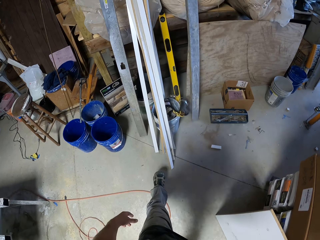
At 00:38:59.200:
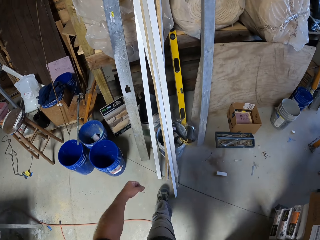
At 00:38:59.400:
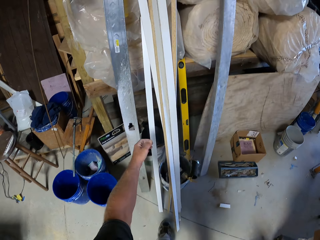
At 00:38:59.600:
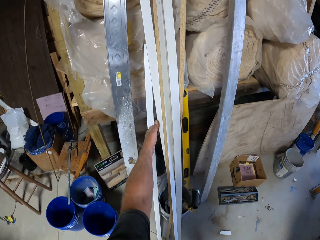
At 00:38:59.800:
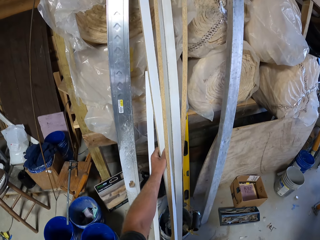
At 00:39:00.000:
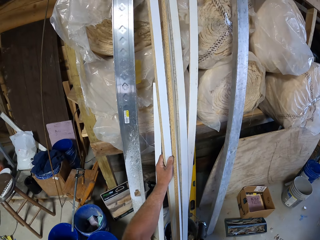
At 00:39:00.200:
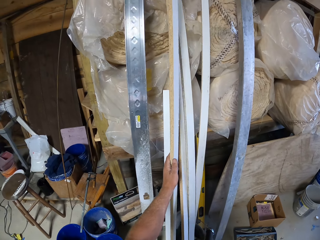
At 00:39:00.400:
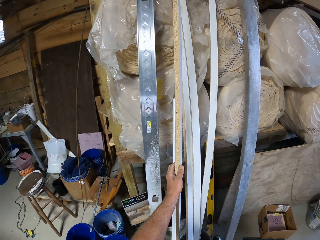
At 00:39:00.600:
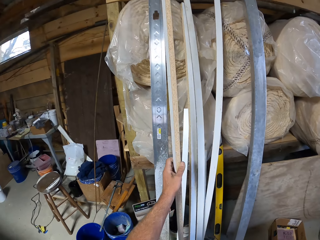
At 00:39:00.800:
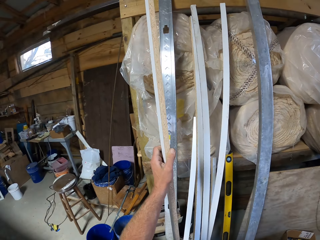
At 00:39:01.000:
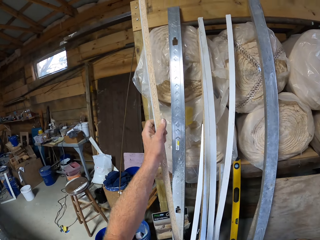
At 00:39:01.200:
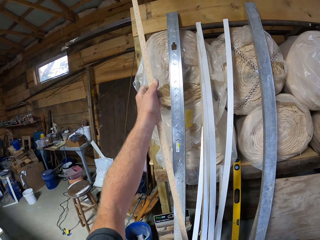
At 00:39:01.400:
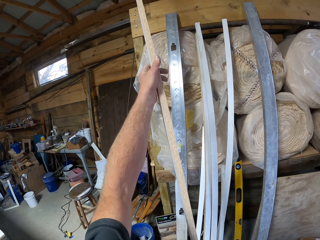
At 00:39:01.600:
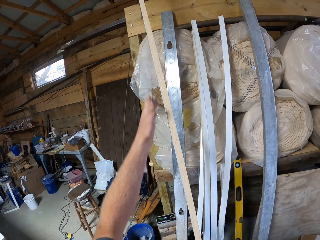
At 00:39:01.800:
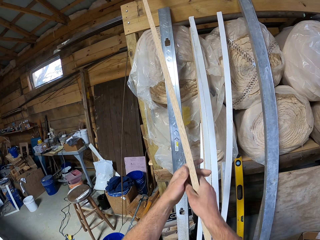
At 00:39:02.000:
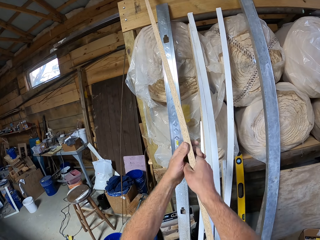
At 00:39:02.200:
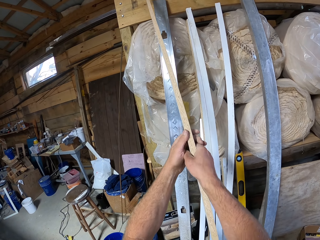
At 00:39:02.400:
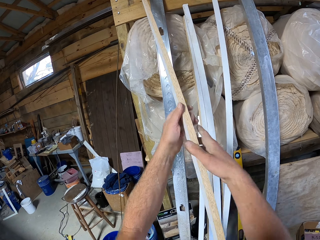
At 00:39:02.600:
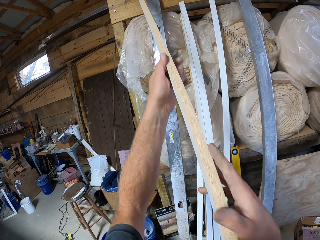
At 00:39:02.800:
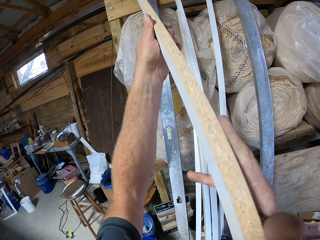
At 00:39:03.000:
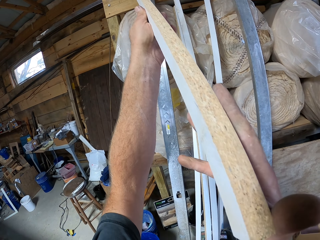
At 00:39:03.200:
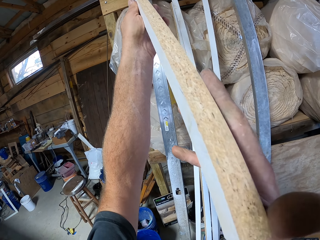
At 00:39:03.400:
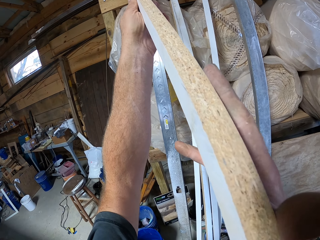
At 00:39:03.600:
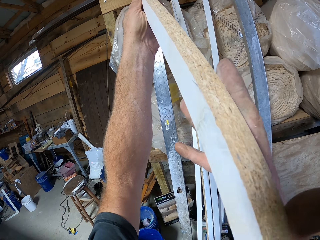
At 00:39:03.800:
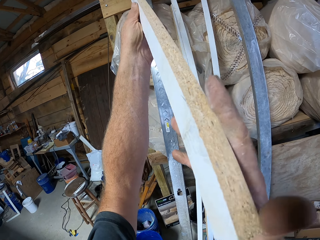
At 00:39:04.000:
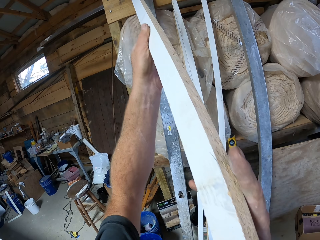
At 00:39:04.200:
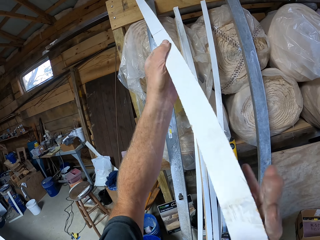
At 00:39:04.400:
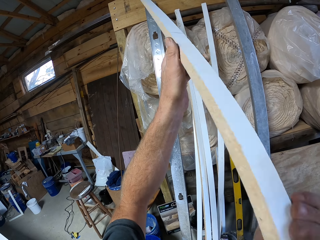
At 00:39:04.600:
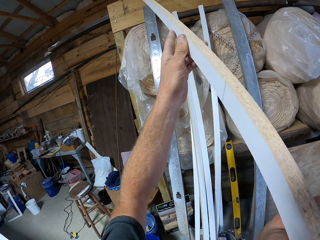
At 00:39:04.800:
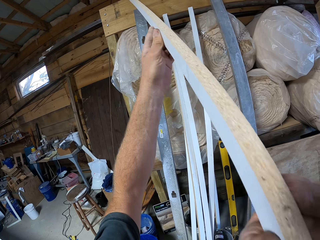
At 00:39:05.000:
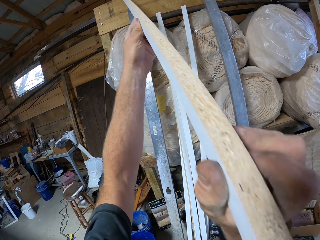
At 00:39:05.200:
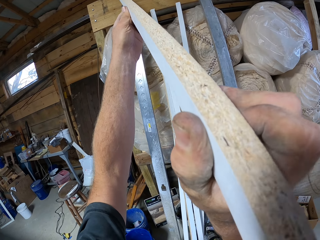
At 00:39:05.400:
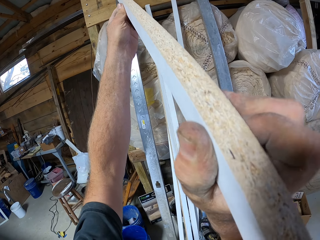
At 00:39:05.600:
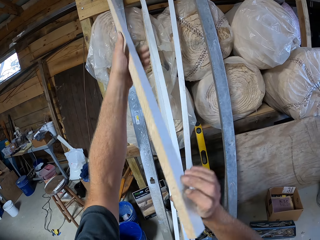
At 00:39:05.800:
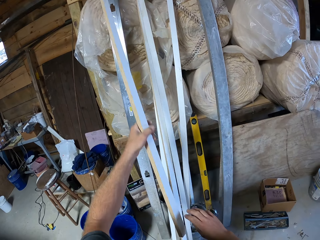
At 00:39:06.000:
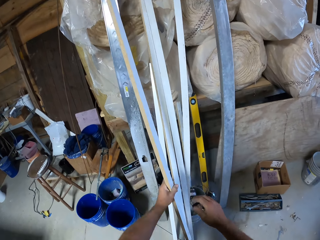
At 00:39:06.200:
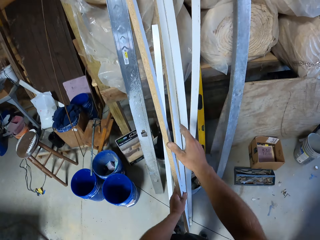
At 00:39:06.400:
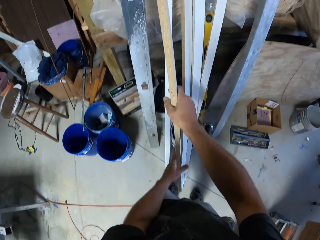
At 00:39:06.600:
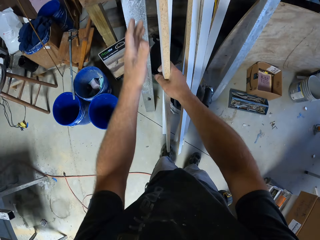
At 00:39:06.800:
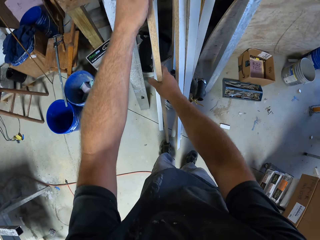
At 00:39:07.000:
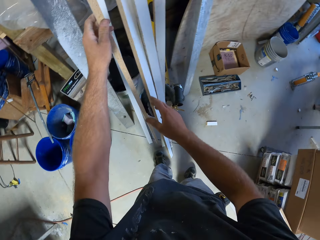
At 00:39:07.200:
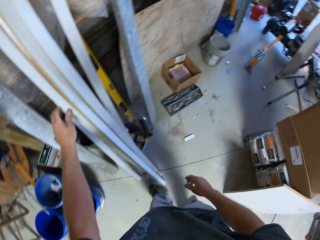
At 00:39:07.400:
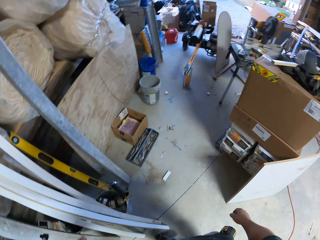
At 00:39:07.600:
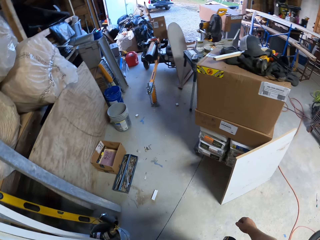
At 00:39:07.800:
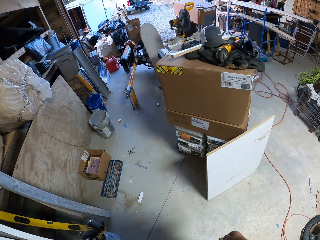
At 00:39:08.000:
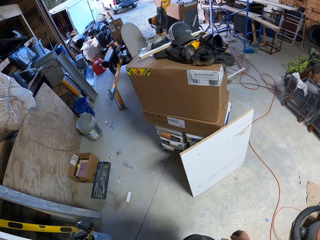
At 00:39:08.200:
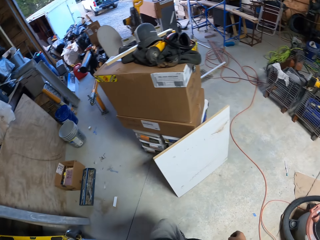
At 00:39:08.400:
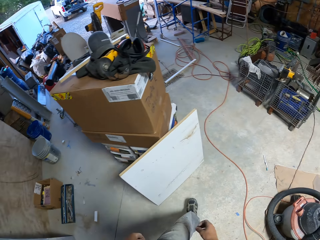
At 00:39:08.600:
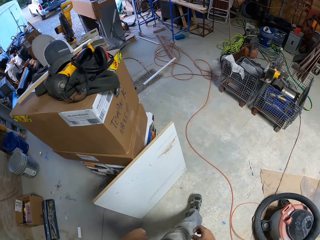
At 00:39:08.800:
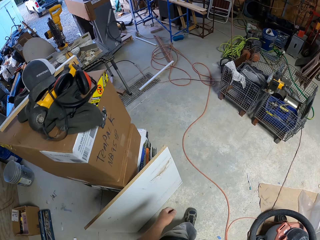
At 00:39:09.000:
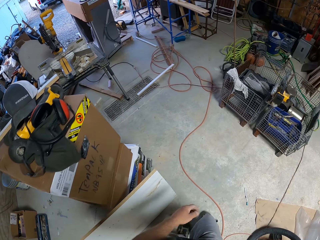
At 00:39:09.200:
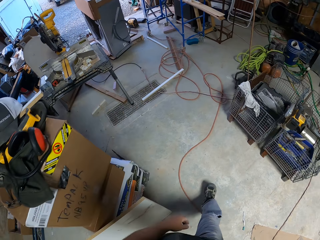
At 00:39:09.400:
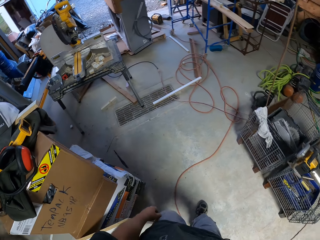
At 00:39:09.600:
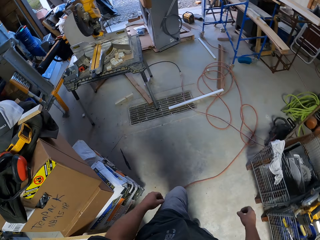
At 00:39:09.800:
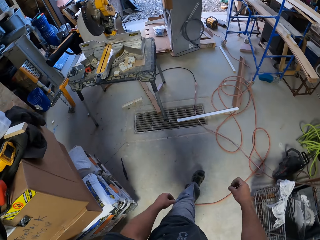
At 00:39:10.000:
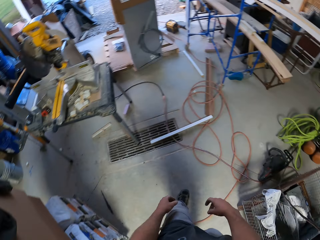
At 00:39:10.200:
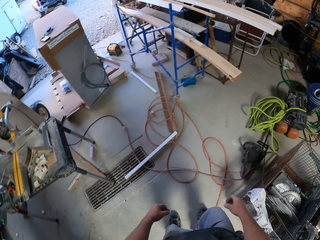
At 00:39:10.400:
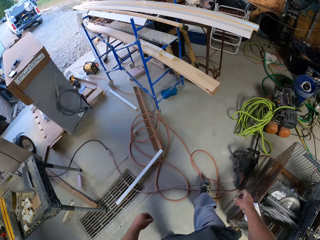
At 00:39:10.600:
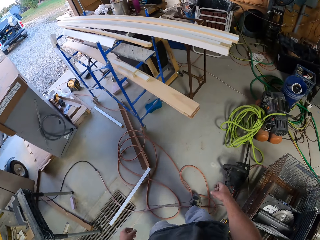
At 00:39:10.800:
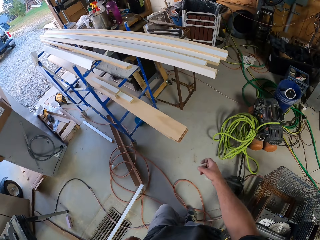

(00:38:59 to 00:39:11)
The camera wearer steps forward. They pick up the piece of wood. They hold the piece of wood. They lift the piece of wood. They look at the piece of wood. They turn the piece of wood. They look at the piece of wood. They put the piece of wood down. They pass the piece of wood to the left hand. They turn around. They walk across the workshop.

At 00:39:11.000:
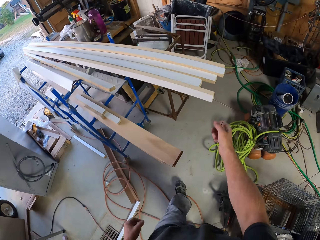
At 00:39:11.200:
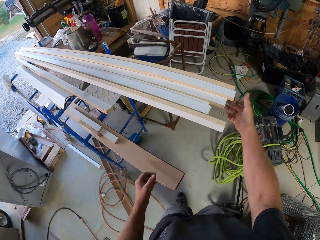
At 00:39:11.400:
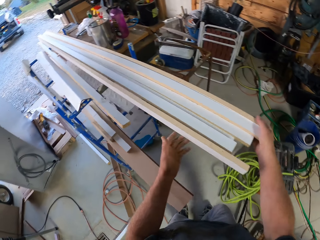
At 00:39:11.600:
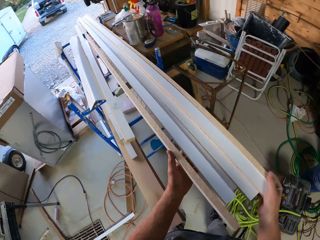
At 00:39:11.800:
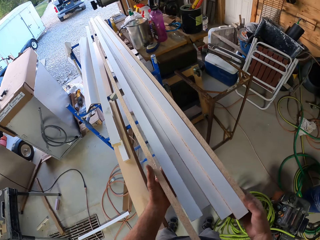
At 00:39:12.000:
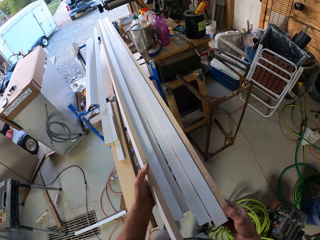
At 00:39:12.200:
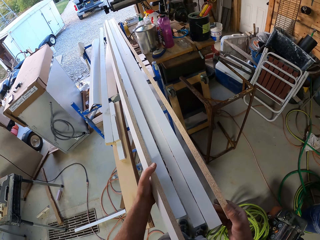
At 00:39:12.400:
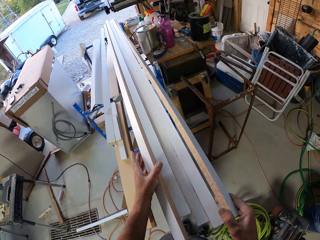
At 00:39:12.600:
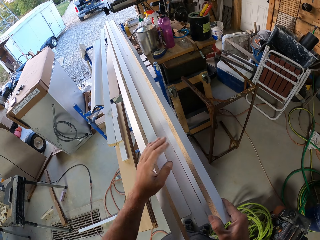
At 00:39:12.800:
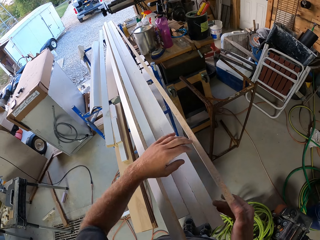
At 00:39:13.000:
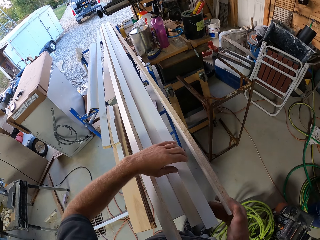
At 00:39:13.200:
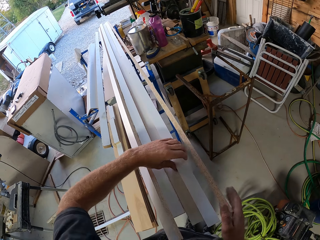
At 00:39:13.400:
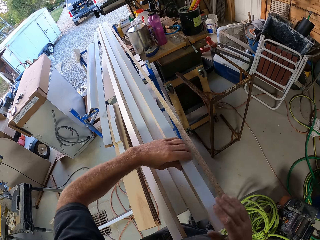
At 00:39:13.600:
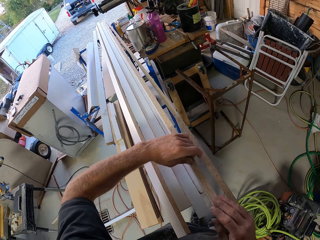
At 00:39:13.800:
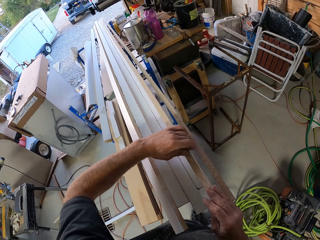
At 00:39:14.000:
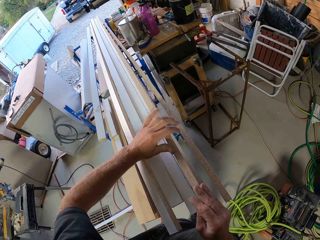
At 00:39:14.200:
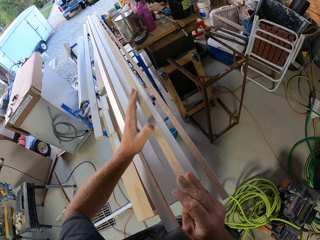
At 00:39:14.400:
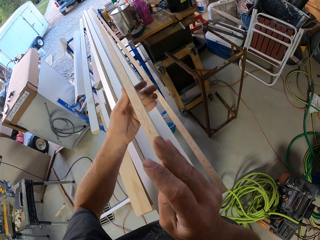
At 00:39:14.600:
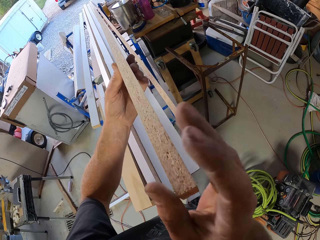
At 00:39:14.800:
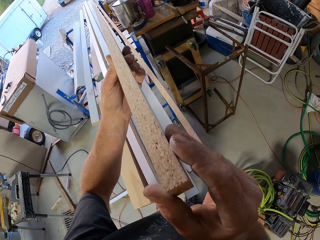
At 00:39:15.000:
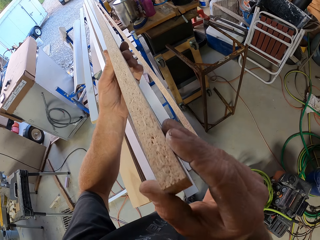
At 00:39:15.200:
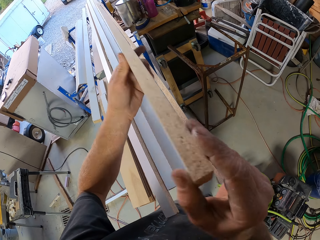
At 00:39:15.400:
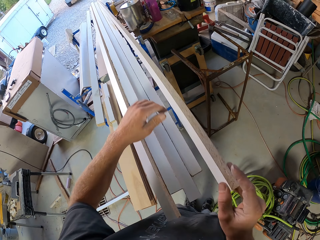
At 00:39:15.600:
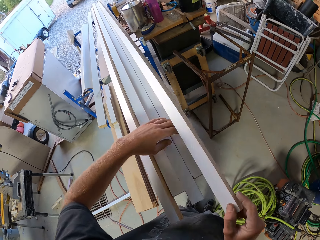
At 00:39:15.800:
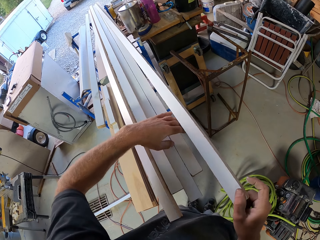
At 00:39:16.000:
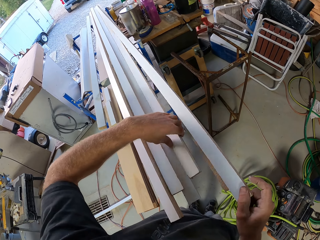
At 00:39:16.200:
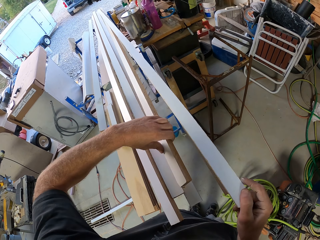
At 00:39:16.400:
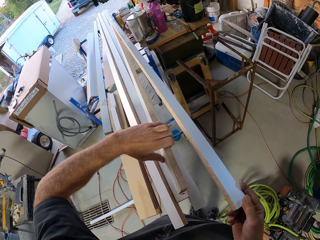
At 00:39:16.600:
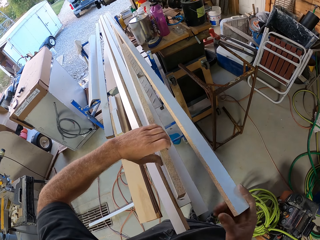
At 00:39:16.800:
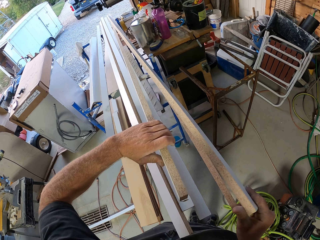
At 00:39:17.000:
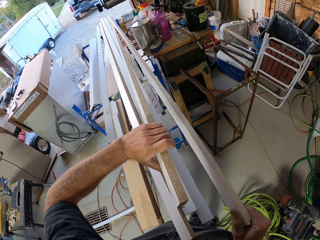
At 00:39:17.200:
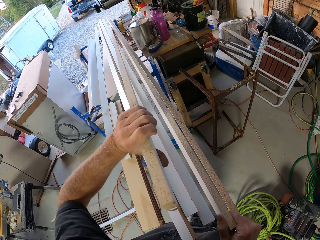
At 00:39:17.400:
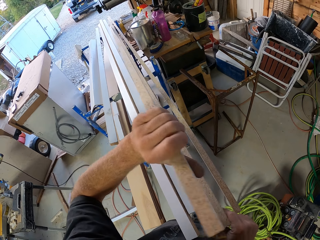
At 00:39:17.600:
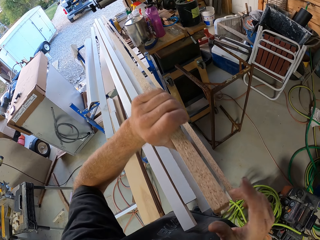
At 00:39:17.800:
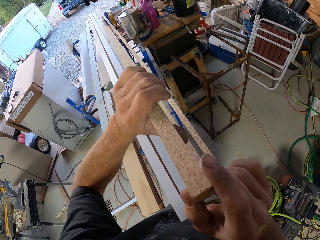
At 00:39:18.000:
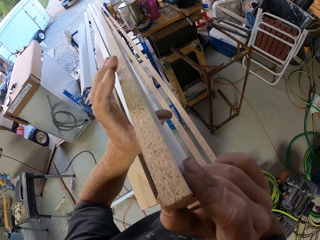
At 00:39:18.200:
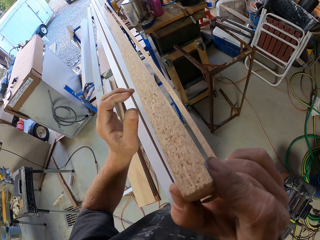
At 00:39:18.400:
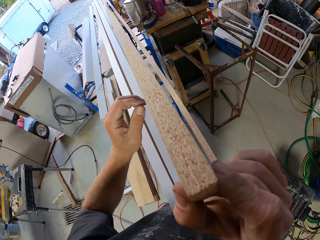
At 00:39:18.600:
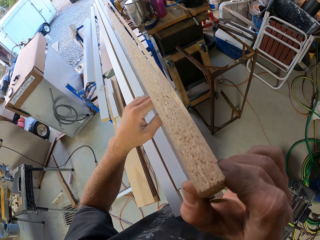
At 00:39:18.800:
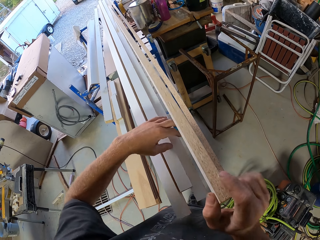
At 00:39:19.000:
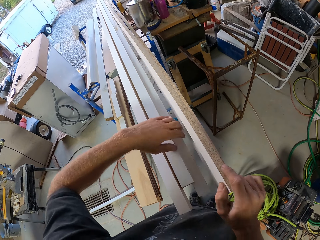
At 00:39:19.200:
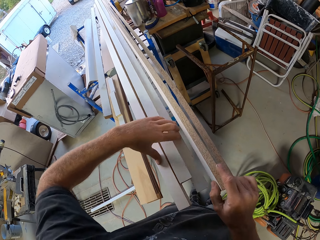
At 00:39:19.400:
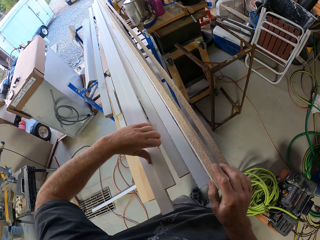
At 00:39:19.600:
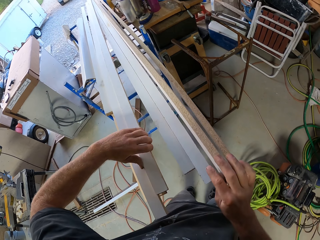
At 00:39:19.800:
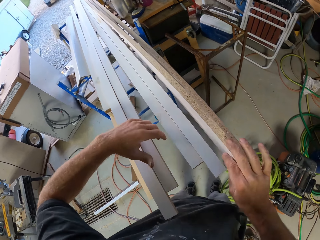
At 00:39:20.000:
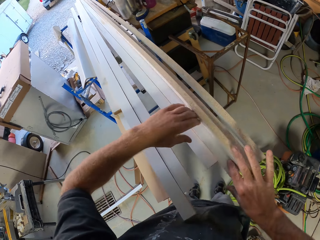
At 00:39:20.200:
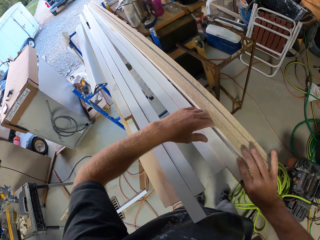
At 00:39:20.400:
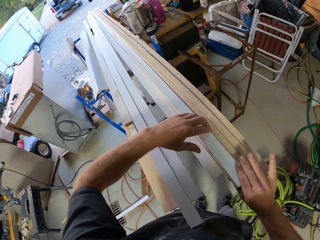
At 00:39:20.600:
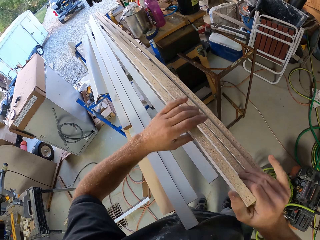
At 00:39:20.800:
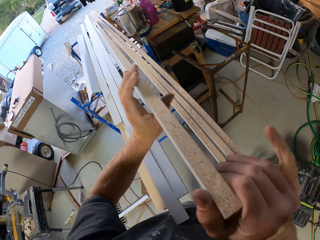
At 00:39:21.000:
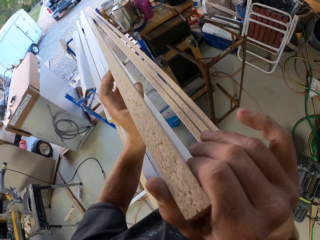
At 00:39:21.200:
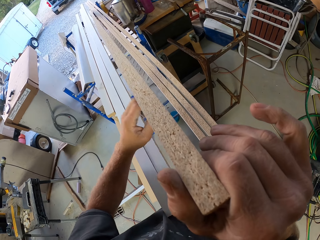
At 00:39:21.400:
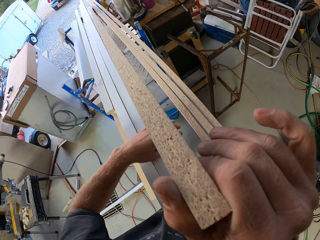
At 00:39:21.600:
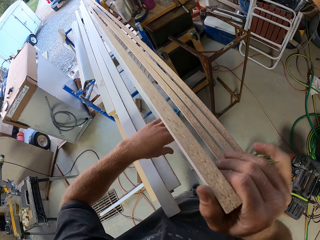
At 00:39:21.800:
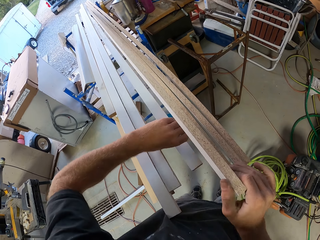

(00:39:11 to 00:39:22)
The camera wearer touches the piece of wood. They move the piece of wood. They move the piece of wood again. They turn the piece of wood. They pick up the piece of wood. They pass the piece of wood to the left hand. They look at the piece of wood. They touch the piece of wood. They pass the piece of wood to the right hand. They move the piece of wood. They pick up the piece of wood. They drop the piece of wood. They pass the piece of wood to the right hand. They drop the piece of wood. They look at the piece of wood. They move the pieces of wood. They pick up the piece of wood. They pass the piece of wood to the right hand. They pick up the piece of wood. They look at the piece of wood.
